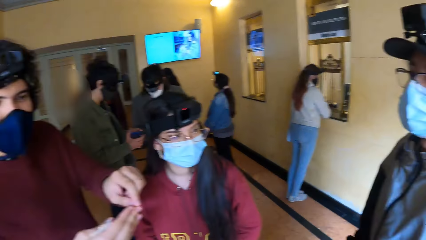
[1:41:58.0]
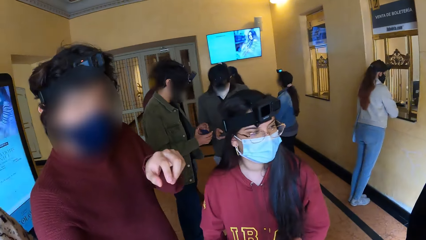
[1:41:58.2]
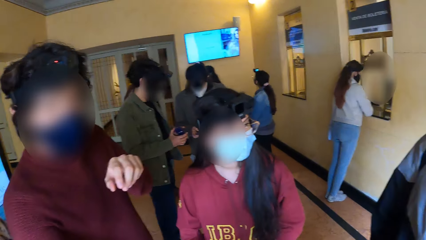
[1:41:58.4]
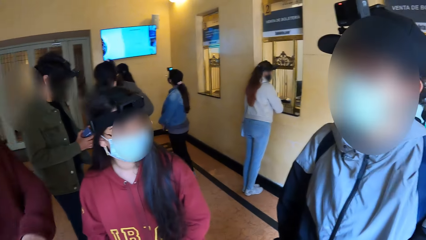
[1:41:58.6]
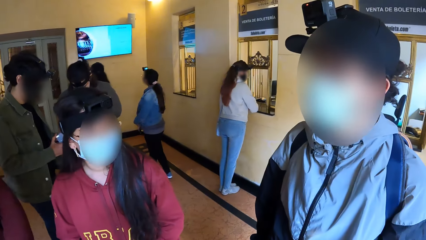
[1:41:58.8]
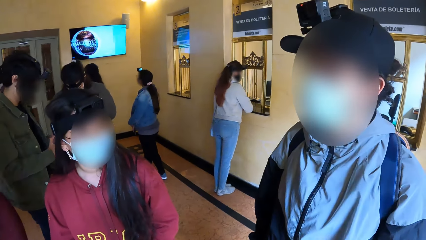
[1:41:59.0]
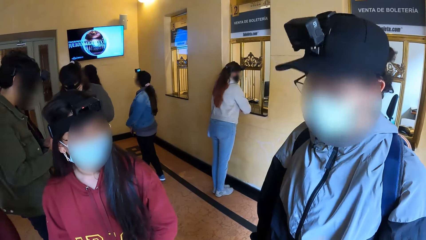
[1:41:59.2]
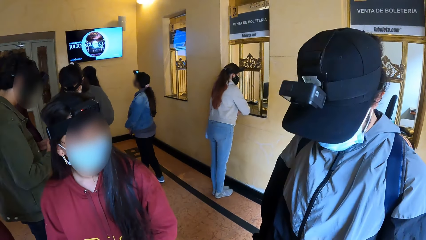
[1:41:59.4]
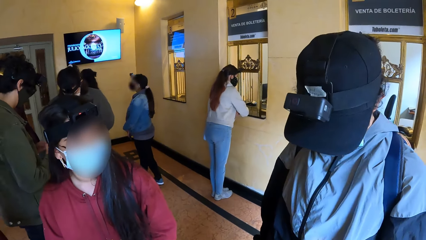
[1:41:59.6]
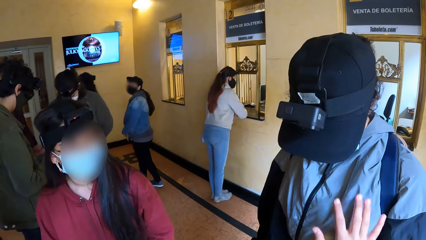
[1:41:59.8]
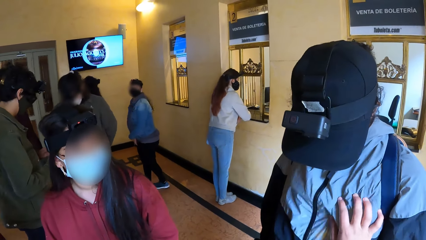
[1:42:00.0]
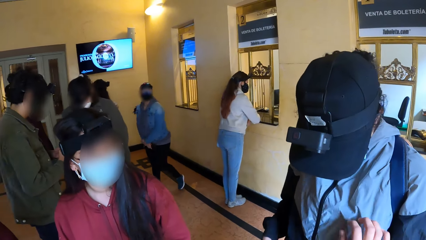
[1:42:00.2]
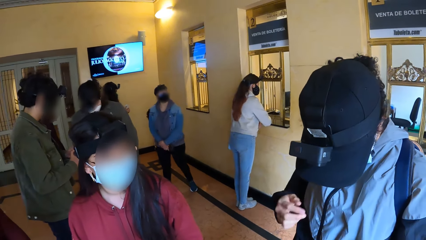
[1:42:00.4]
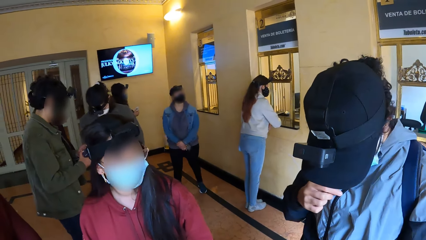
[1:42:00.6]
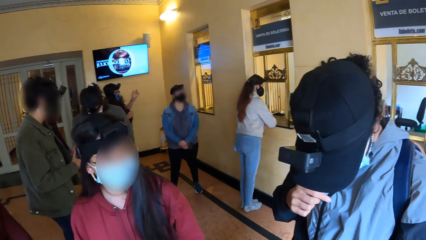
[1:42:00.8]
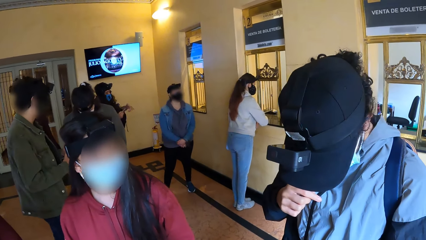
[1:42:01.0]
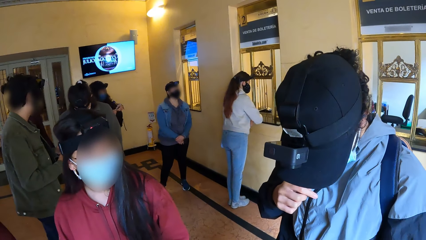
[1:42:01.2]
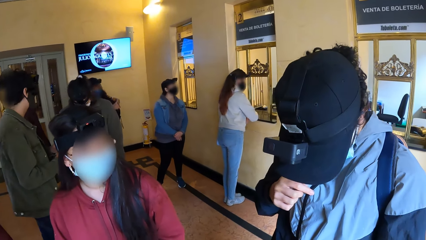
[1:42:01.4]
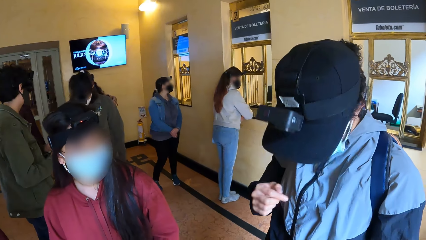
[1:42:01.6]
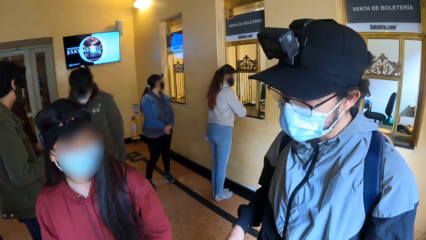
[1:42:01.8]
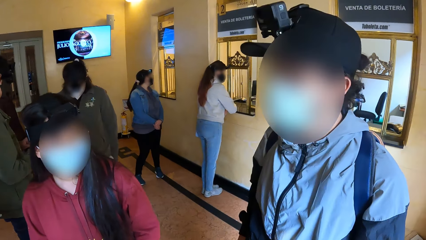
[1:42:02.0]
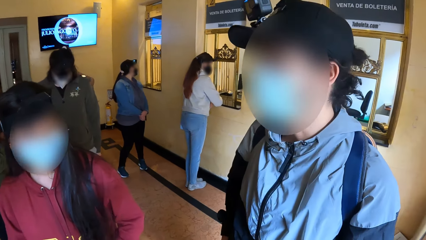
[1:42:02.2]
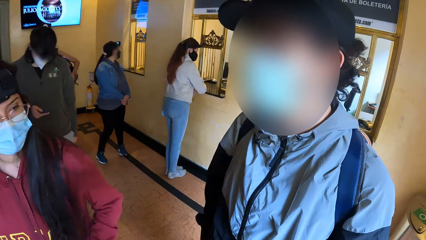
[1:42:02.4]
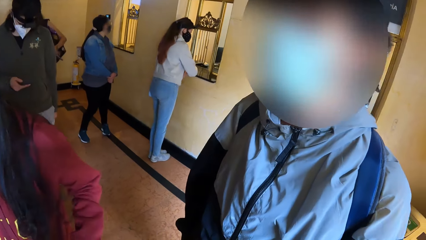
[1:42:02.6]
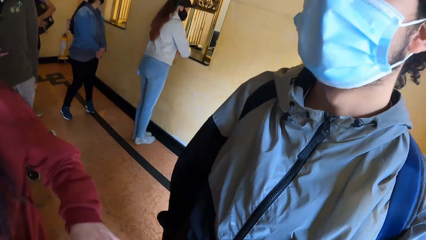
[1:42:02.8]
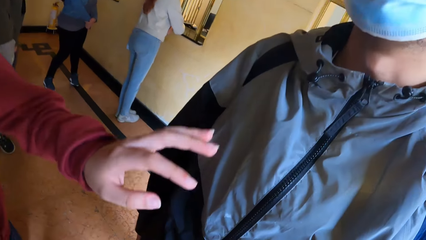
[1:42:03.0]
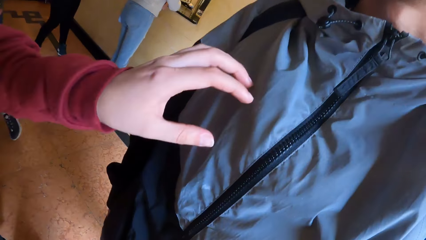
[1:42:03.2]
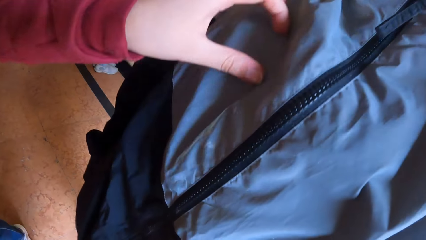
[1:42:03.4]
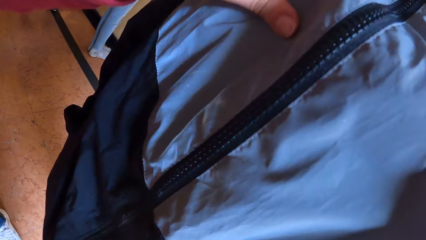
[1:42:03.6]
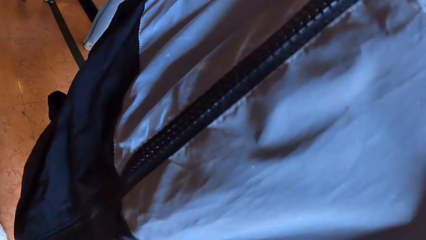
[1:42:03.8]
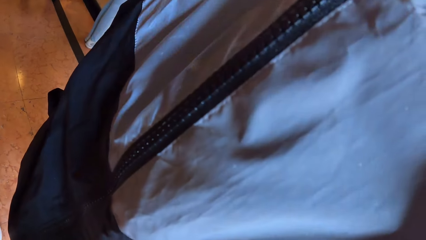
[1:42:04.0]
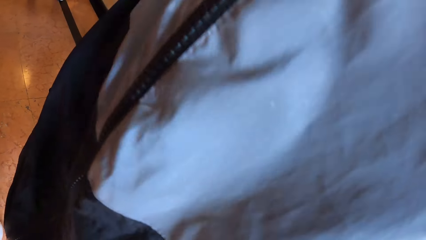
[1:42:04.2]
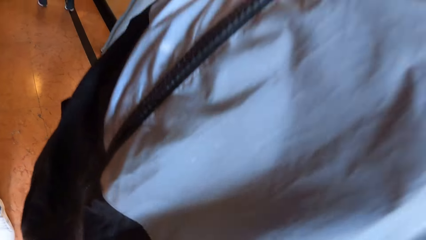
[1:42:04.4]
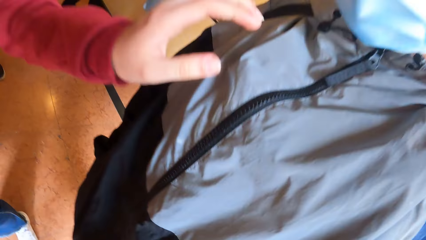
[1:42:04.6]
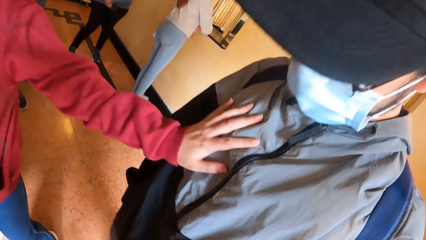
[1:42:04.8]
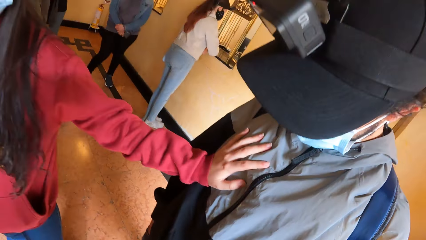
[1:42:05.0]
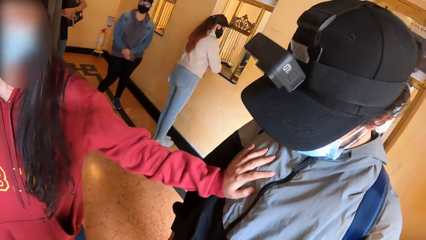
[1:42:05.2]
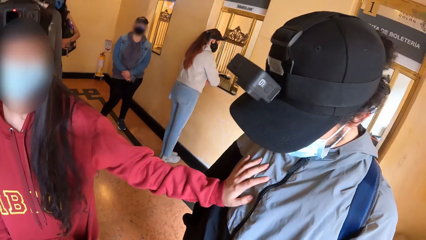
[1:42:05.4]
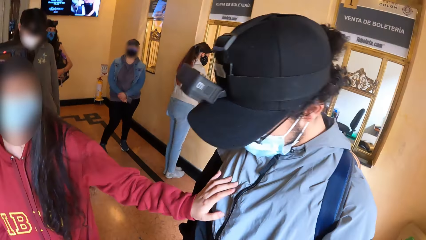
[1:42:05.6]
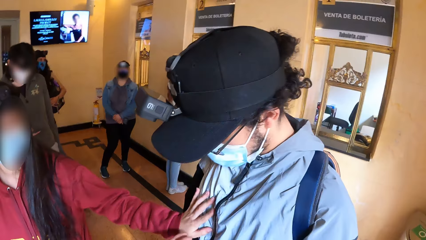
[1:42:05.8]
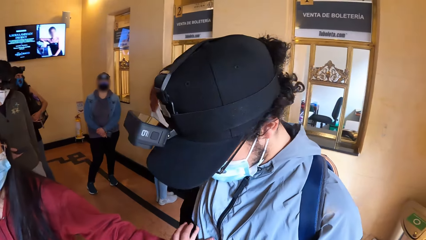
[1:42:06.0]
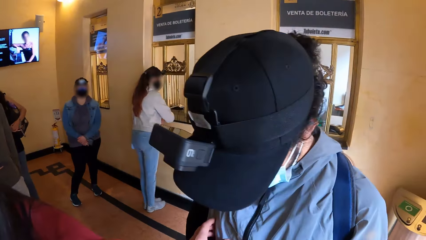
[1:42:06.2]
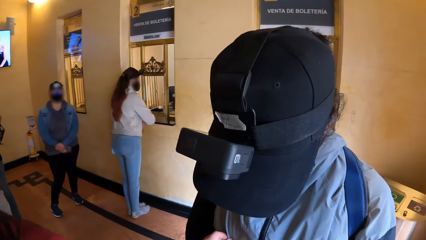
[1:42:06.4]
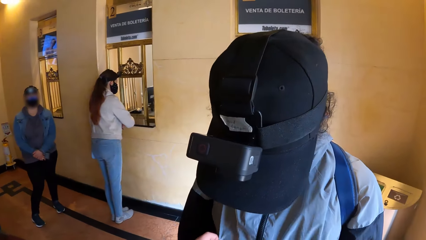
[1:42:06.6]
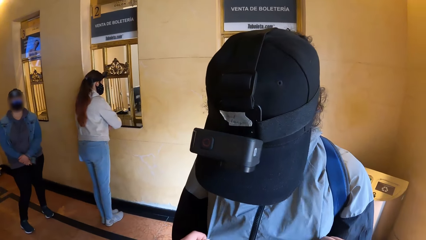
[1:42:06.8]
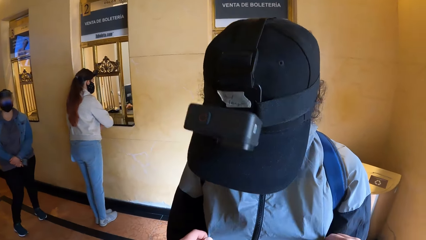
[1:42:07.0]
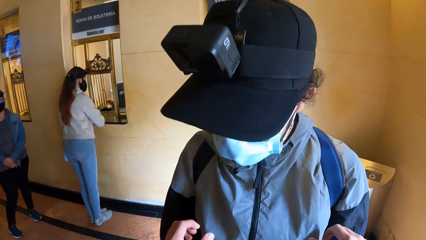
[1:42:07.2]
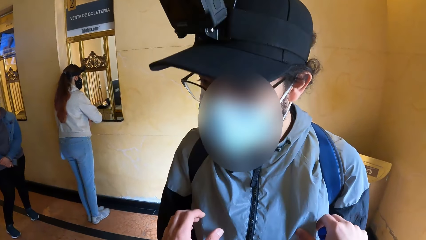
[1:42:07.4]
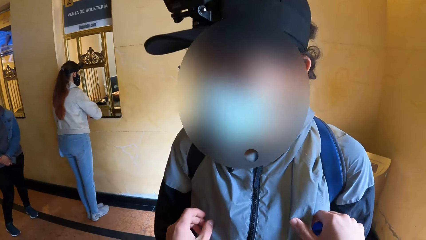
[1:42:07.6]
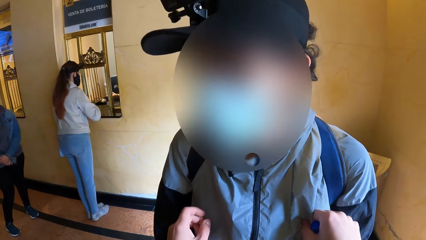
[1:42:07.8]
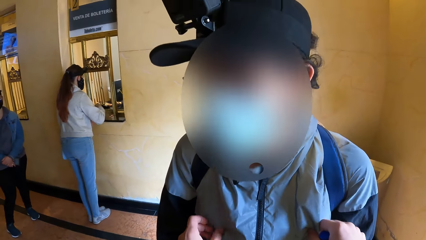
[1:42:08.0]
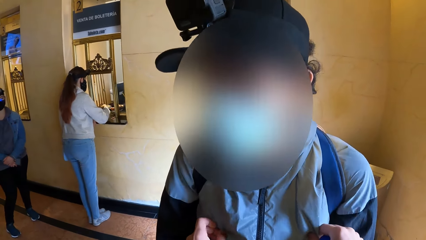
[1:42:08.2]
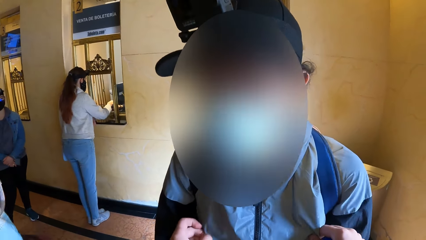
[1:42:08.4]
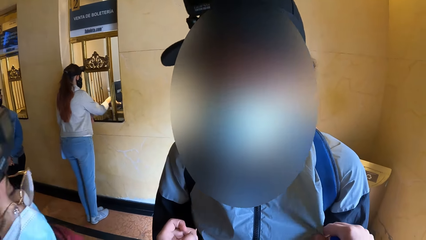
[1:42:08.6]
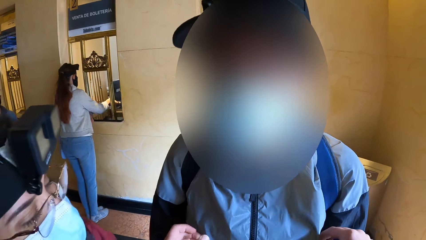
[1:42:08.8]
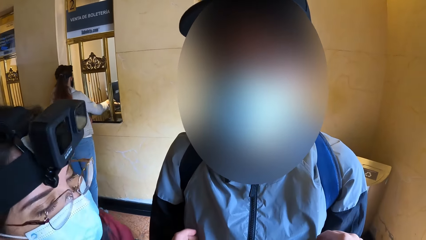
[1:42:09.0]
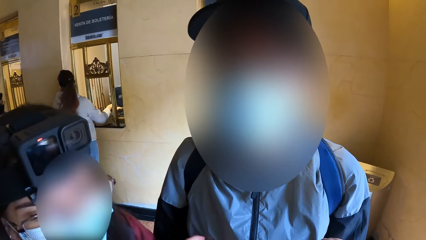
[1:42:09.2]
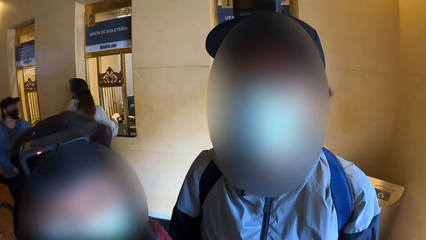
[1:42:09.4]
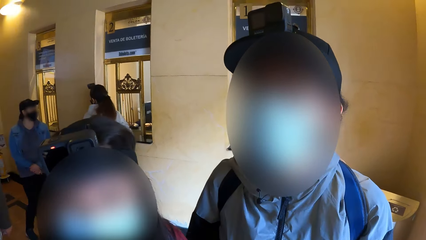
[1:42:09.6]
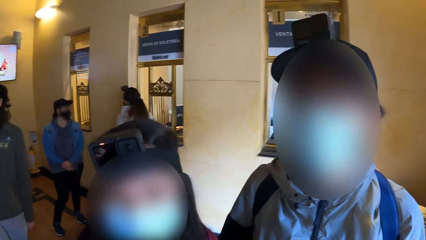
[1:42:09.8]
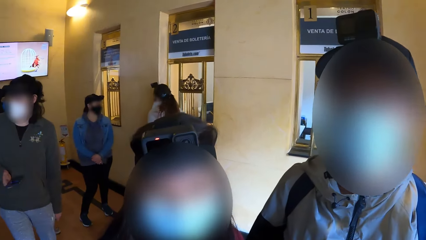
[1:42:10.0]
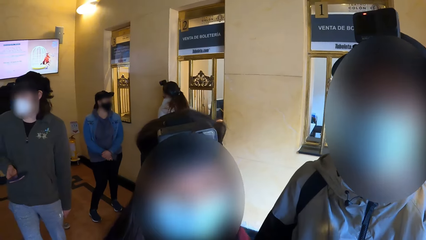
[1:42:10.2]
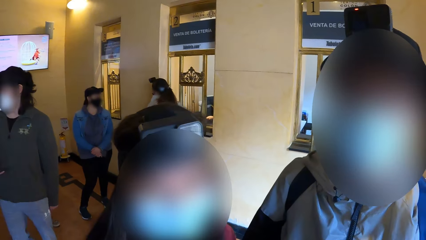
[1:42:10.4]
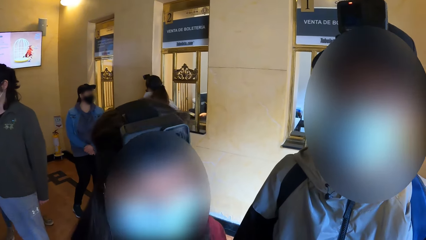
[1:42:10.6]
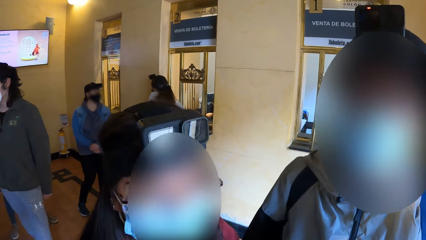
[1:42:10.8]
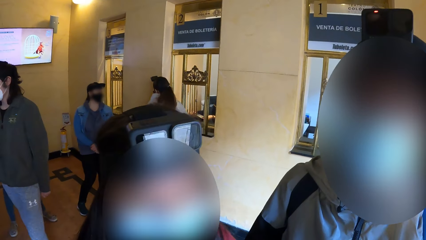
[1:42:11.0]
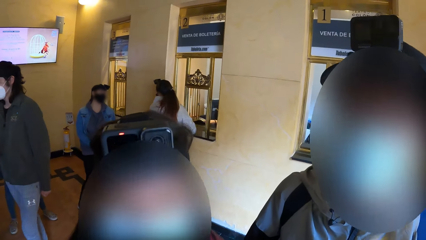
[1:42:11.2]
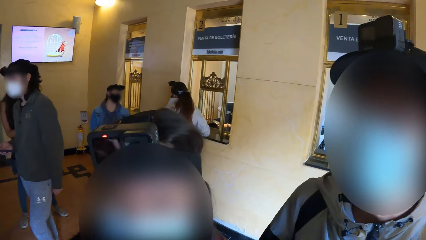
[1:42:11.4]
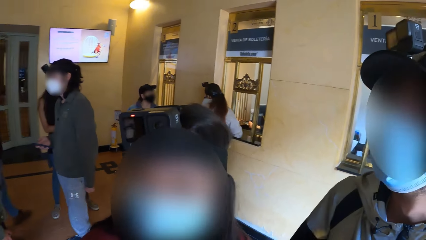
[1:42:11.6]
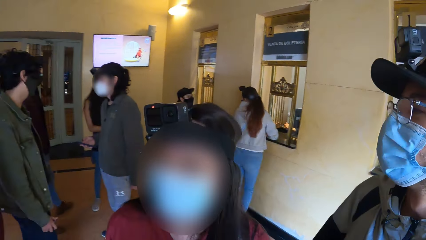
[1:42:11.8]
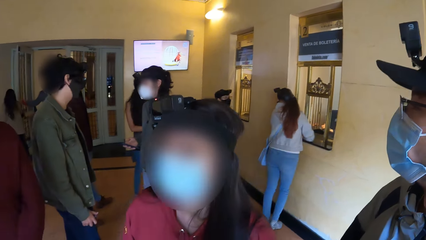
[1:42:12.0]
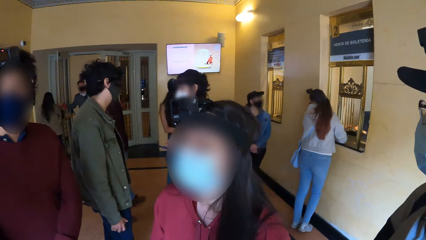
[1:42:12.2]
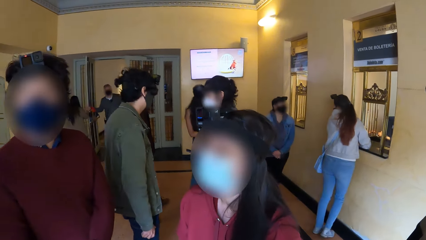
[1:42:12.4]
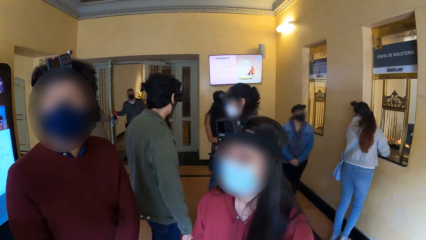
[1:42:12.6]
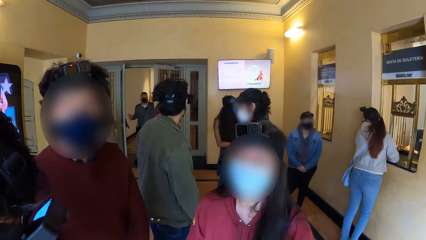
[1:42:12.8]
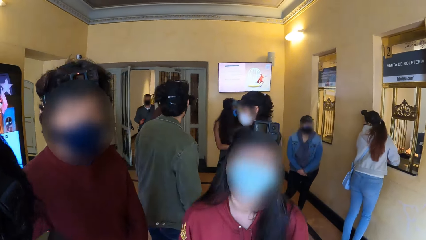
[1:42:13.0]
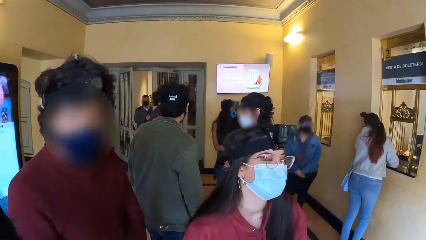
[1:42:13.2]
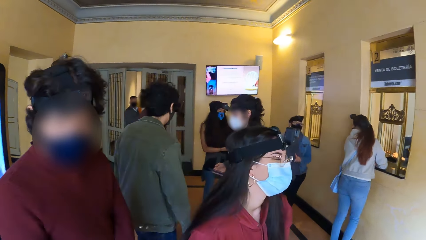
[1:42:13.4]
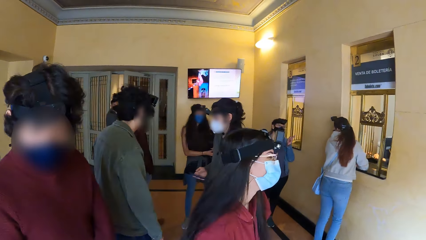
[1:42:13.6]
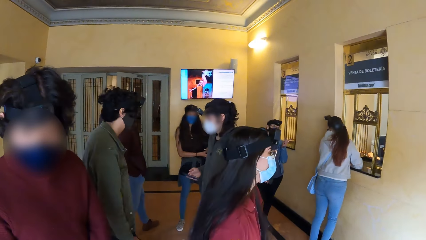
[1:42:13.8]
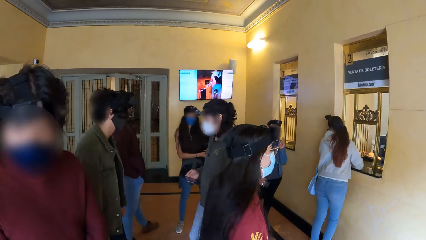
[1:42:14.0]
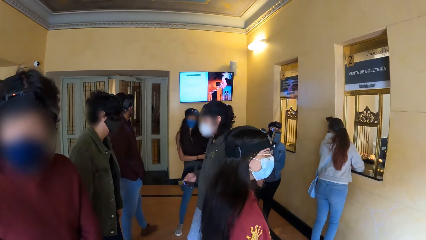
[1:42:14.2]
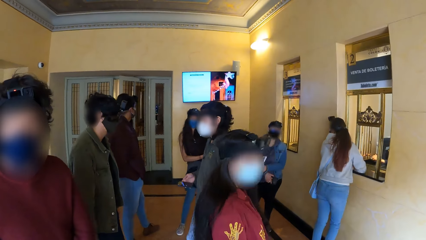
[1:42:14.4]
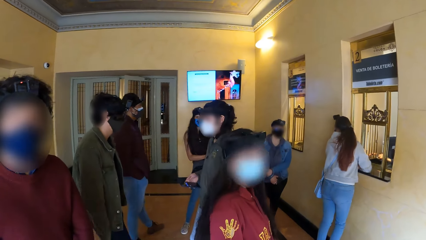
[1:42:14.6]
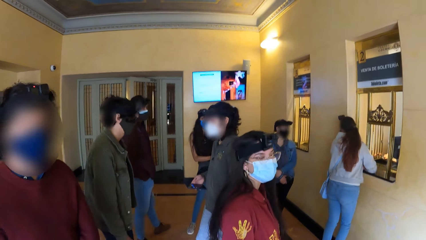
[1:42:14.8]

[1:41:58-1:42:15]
The camera wearer touches a man's cloth with his right hand. A woman touches another man's cloth. The camera wearer touches the first man's cloth with his right hand.
